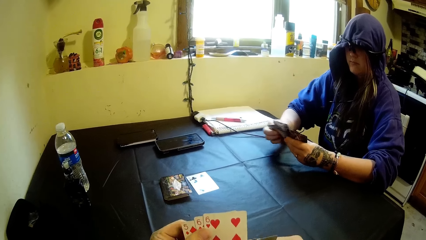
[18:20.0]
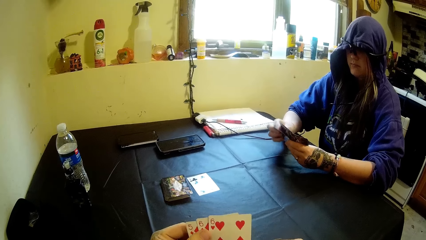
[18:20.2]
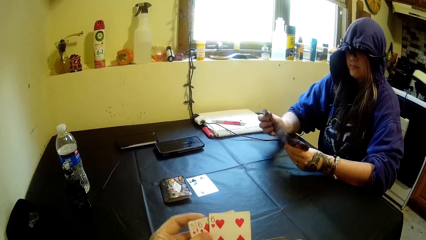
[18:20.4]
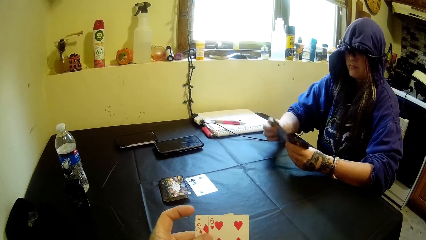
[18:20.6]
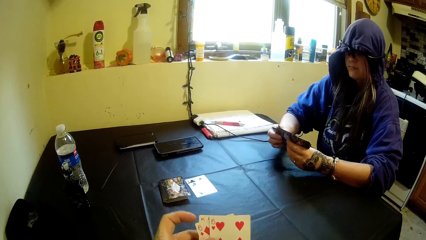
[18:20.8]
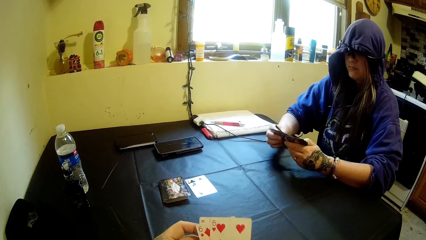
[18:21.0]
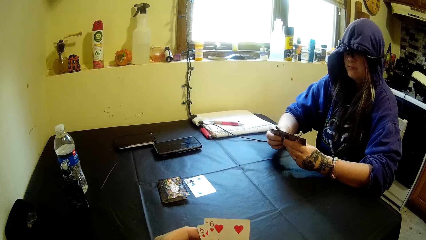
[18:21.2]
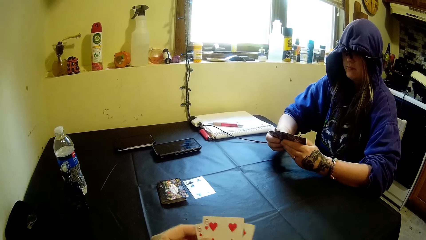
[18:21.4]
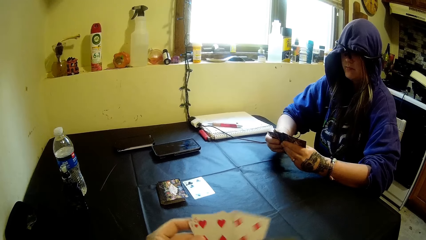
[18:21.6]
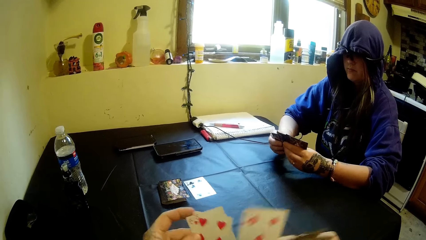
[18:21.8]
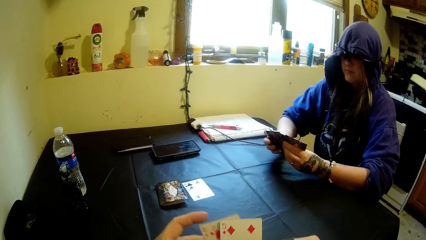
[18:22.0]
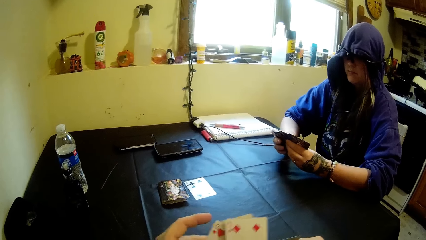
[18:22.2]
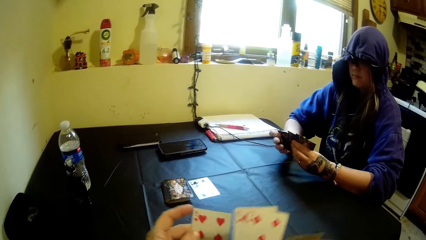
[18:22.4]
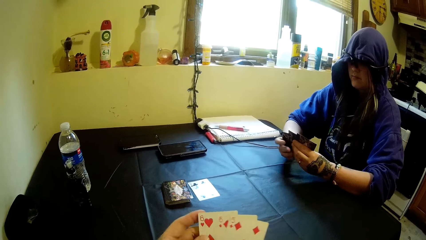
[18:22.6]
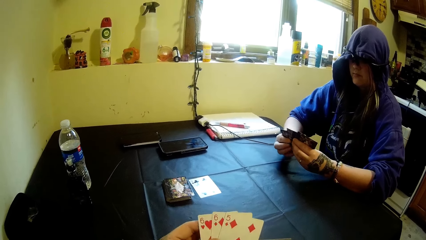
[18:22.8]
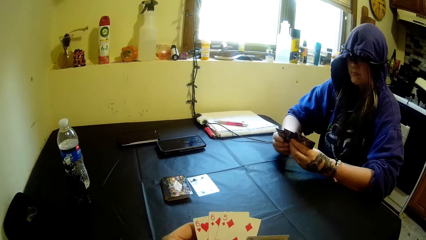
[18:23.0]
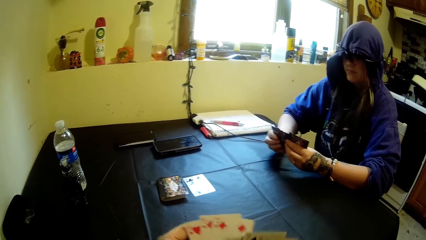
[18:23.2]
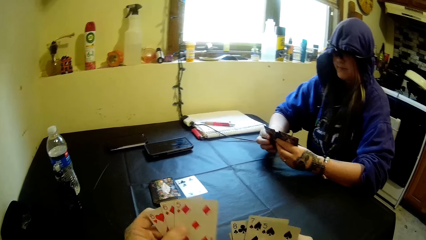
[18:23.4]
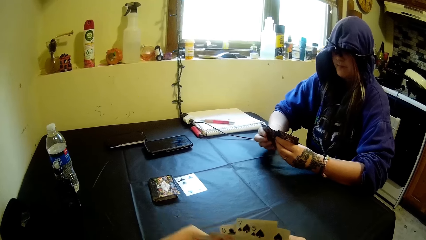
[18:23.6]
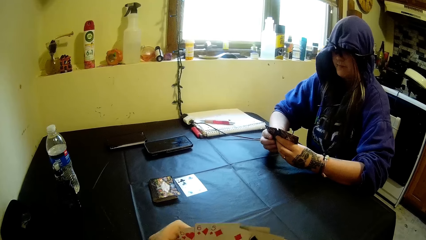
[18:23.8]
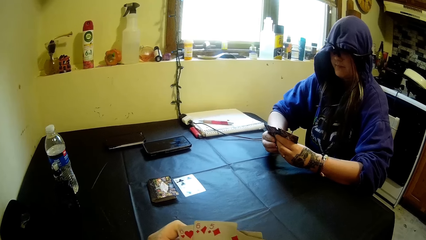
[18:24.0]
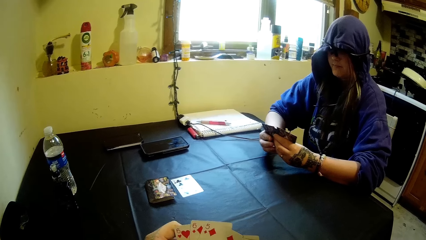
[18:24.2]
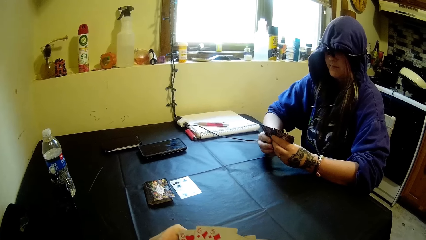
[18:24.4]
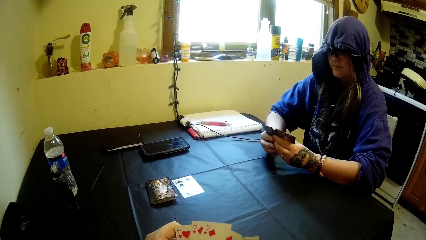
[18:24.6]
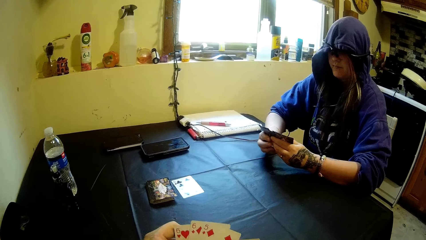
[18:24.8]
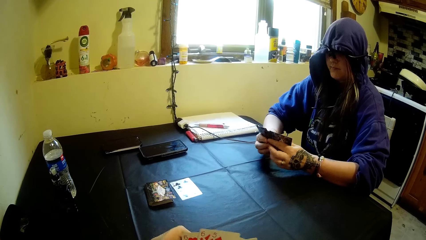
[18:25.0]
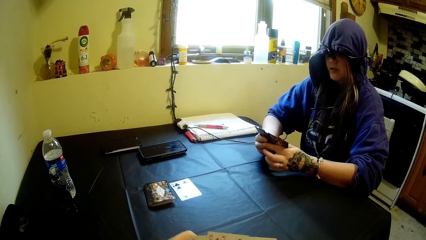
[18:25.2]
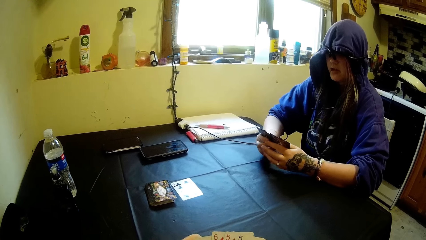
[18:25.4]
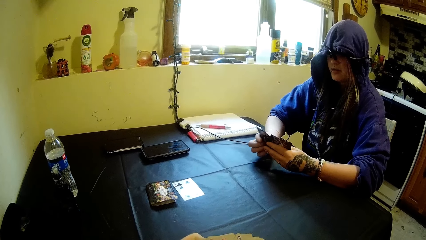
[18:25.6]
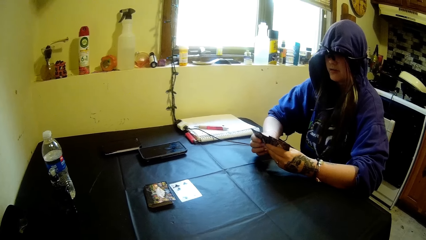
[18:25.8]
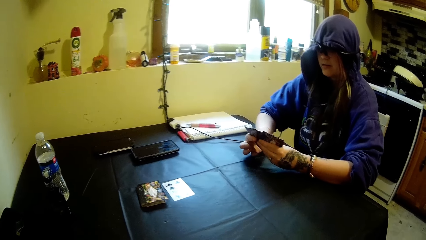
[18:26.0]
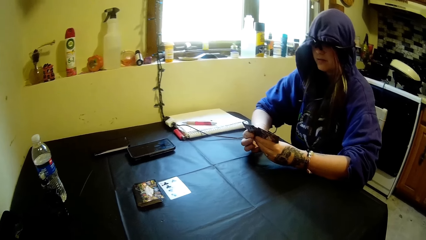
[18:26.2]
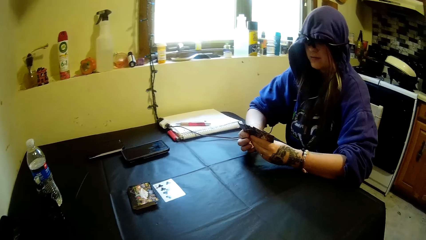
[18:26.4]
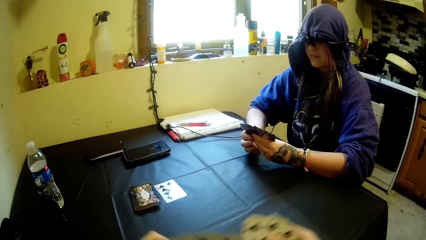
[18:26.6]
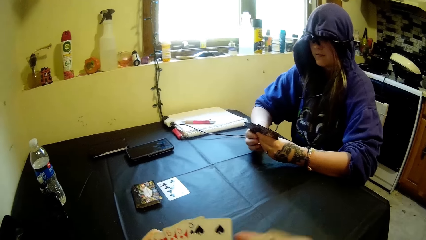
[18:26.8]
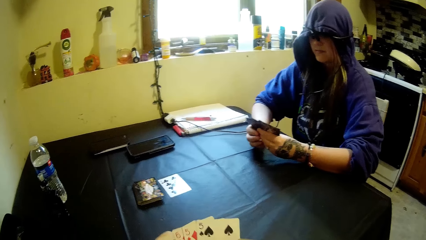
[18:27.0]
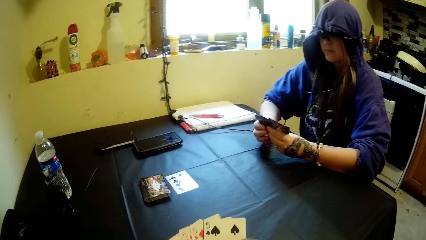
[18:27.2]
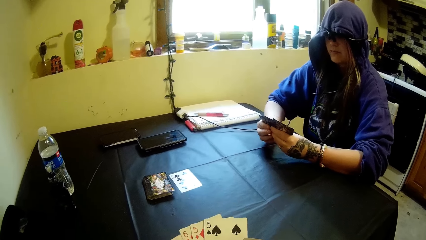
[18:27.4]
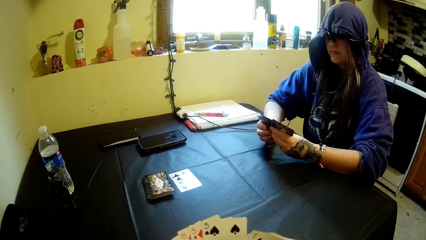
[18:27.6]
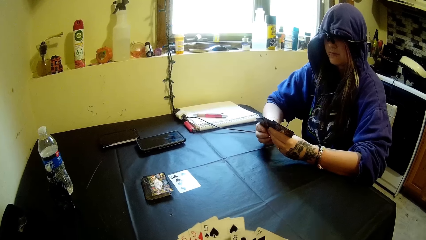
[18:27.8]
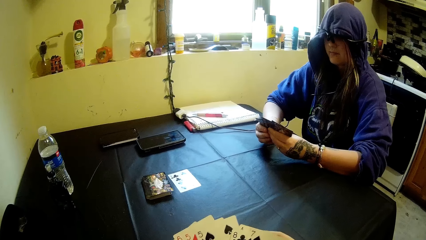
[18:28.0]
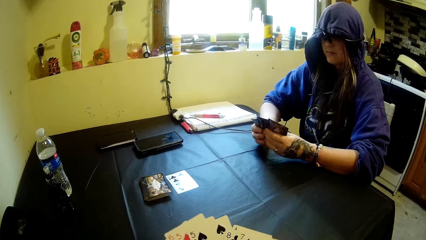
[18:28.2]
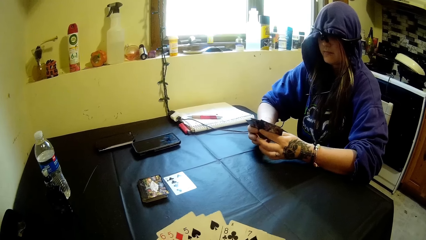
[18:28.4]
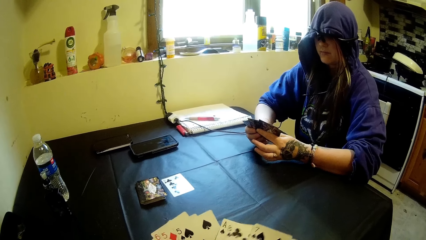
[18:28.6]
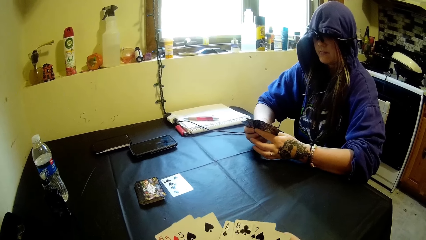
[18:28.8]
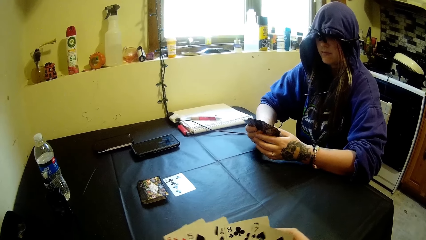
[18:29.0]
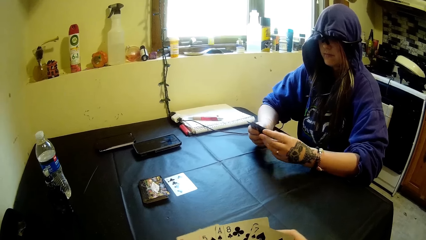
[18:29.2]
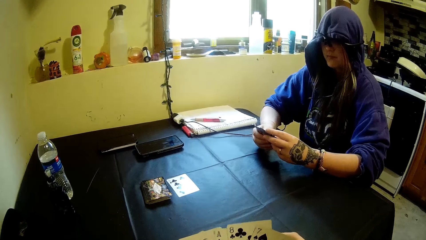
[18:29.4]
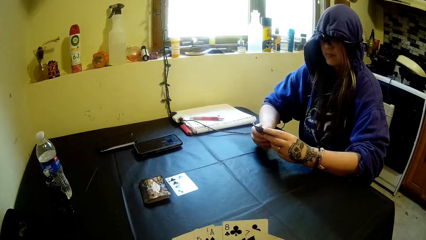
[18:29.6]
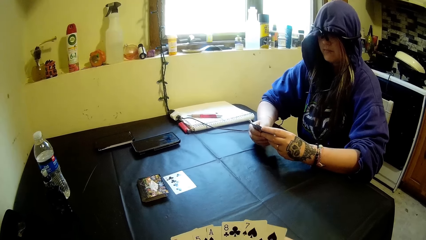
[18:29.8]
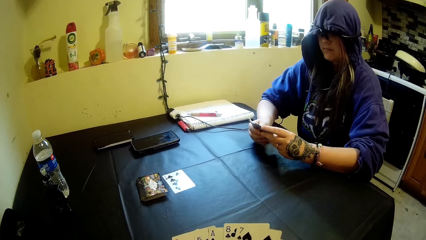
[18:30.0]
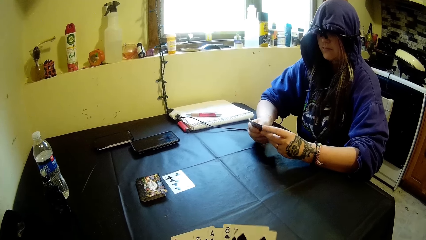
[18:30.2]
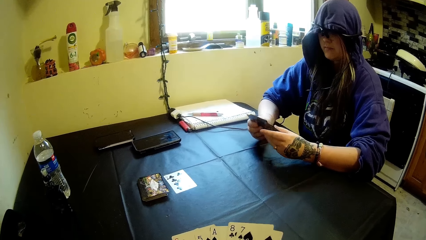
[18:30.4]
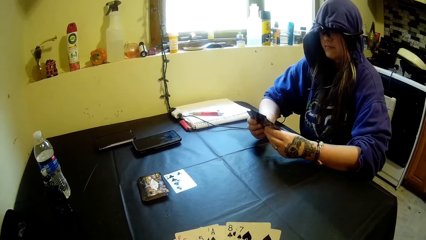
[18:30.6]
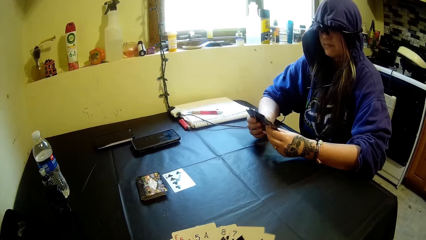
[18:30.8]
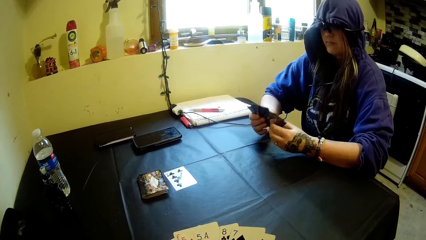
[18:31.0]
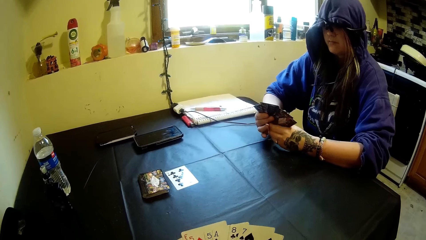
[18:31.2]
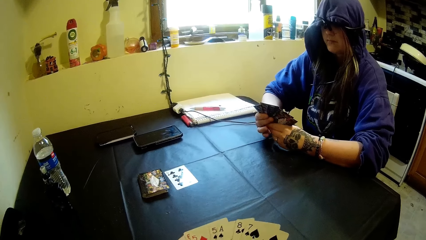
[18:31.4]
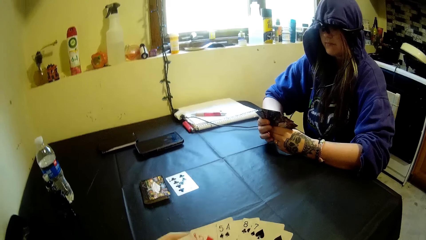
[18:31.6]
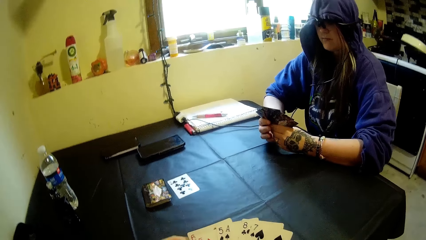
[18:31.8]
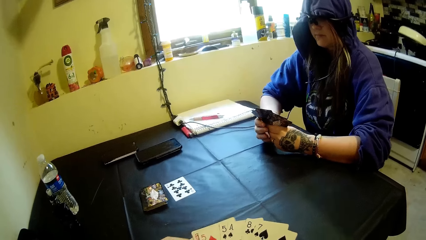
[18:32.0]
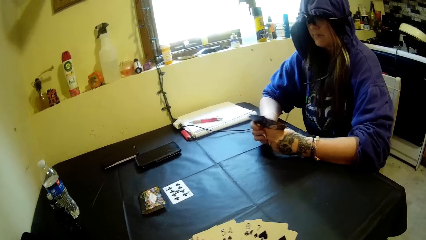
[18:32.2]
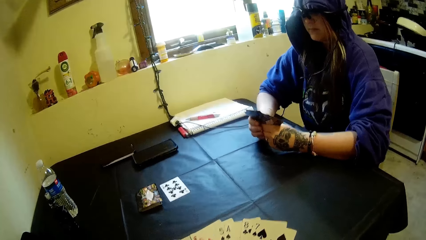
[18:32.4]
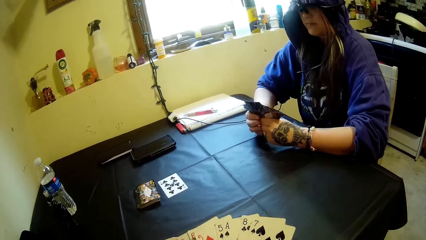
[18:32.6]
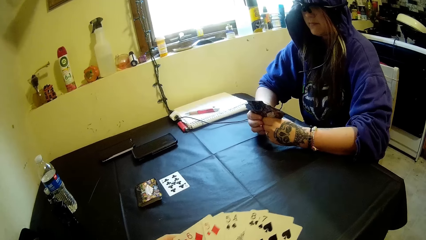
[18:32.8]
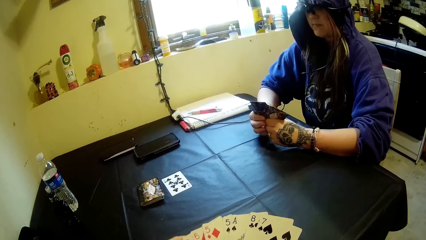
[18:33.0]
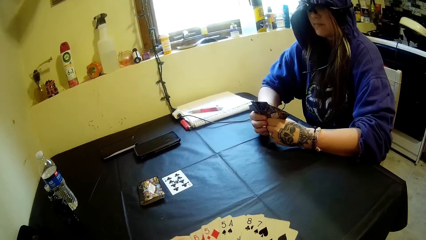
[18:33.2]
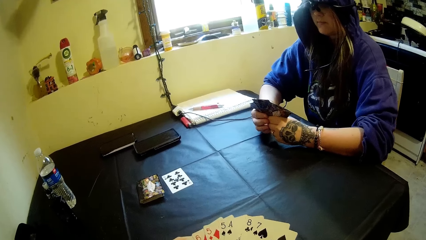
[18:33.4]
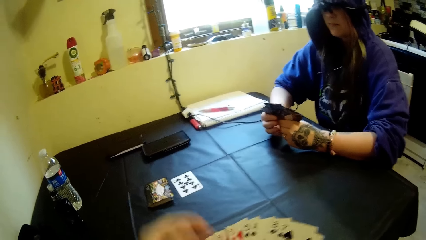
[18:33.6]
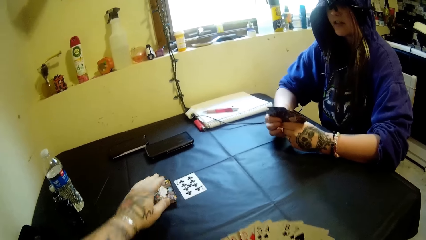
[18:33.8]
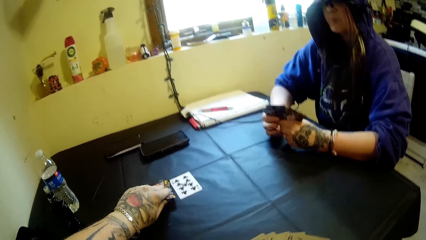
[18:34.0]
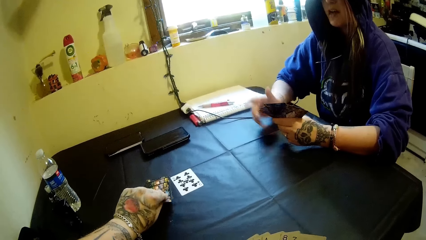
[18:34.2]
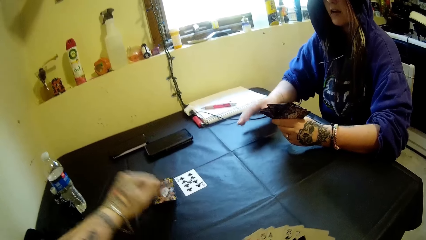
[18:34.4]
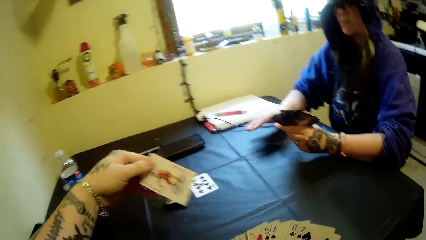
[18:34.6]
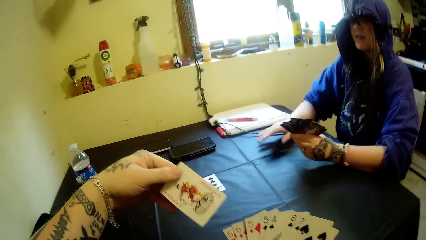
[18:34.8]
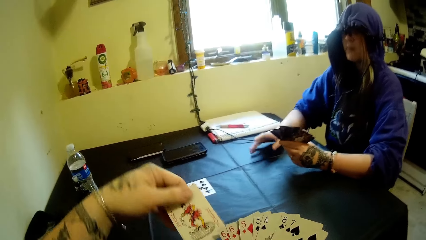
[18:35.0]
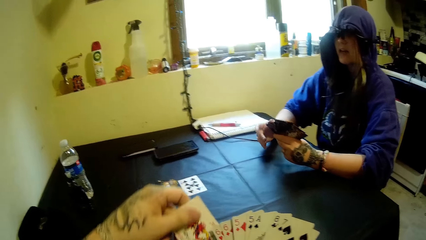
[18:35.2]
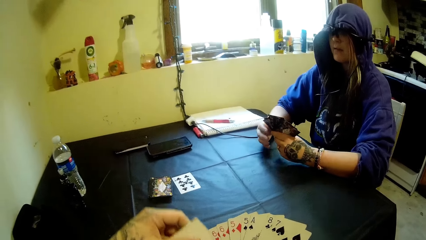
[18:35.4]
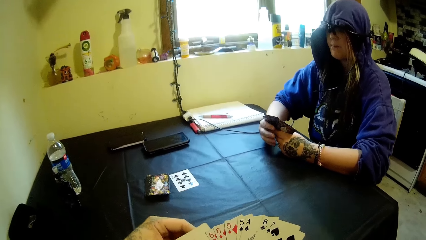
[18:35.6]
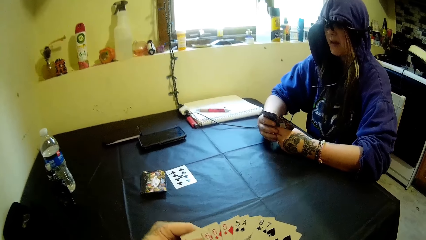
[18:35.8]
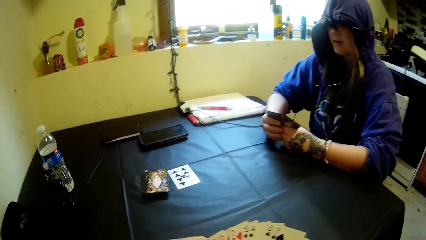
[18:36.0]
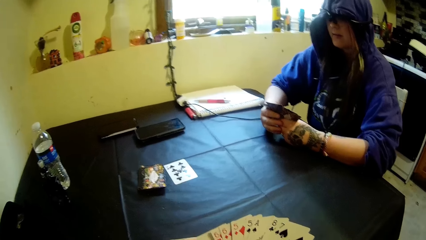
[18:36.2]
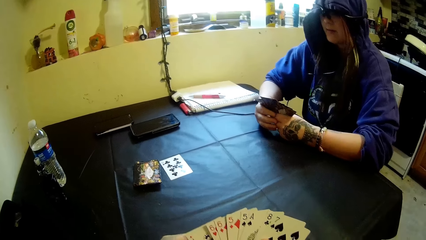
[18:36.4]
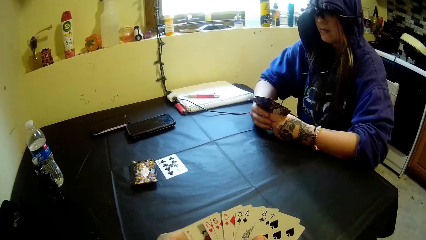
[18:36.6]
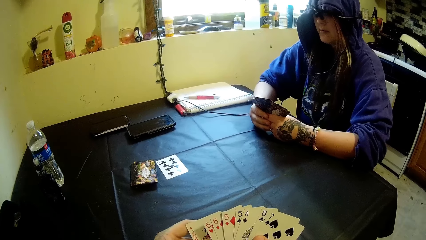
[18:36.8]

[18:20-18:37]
The camera wearer counts the cards. A woman counts the cards. The camera wearer picks up a card from the cards on the table with his left hand. The woman hits her right hand on the table. The camera wearer puts the card together with the cards in his right hand. He places cards on the table. The woman holds the cards with her right hand.
